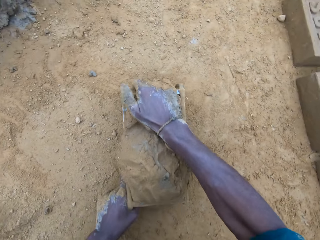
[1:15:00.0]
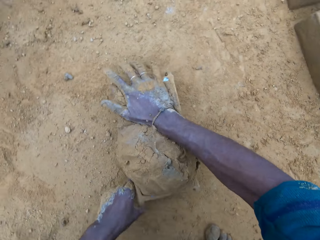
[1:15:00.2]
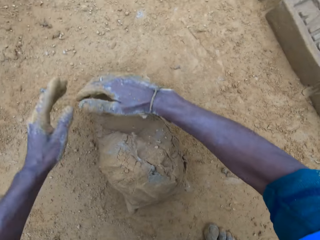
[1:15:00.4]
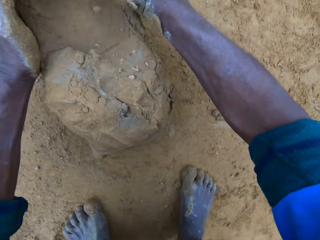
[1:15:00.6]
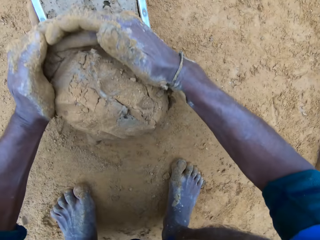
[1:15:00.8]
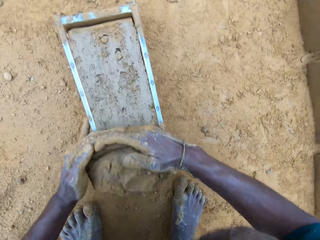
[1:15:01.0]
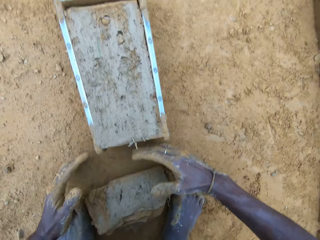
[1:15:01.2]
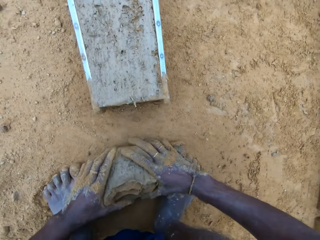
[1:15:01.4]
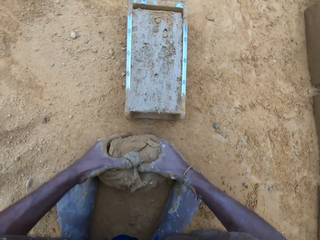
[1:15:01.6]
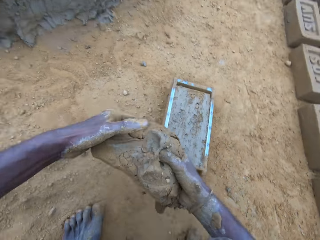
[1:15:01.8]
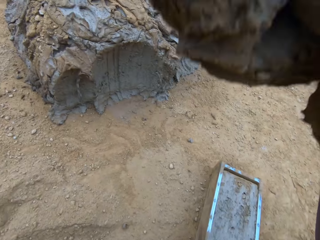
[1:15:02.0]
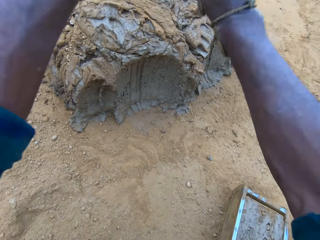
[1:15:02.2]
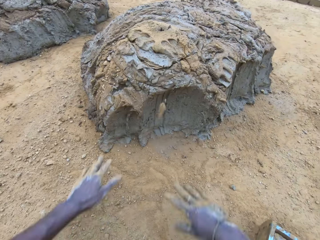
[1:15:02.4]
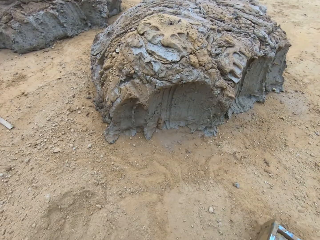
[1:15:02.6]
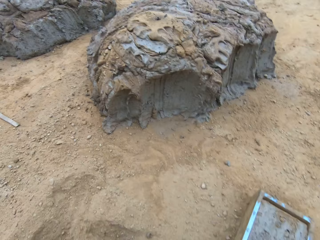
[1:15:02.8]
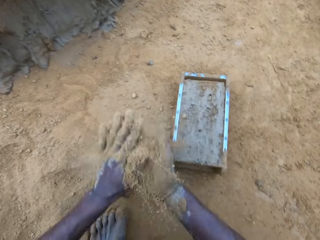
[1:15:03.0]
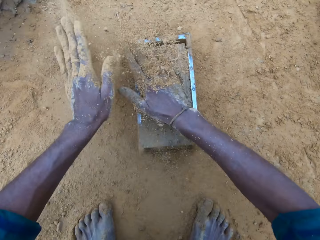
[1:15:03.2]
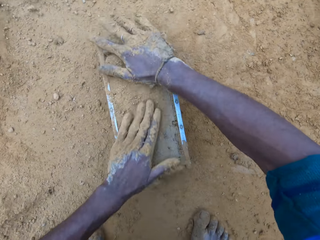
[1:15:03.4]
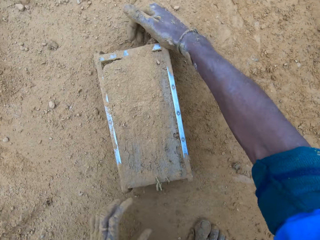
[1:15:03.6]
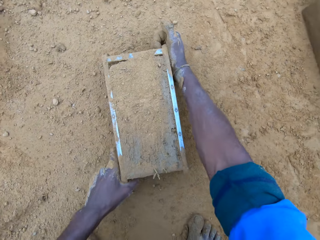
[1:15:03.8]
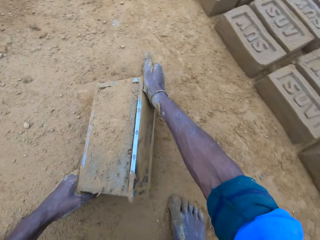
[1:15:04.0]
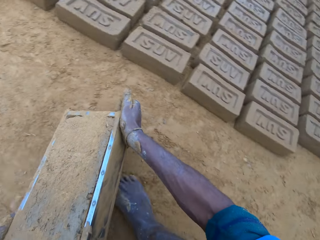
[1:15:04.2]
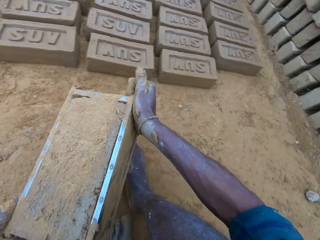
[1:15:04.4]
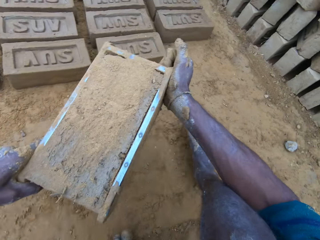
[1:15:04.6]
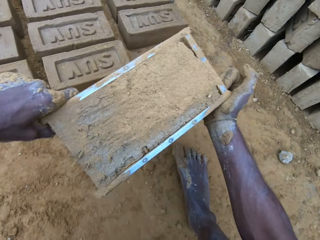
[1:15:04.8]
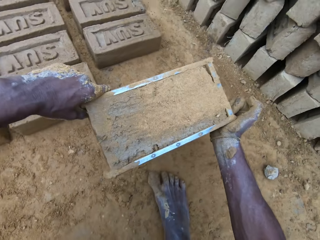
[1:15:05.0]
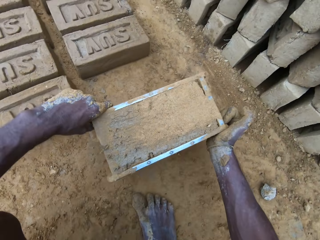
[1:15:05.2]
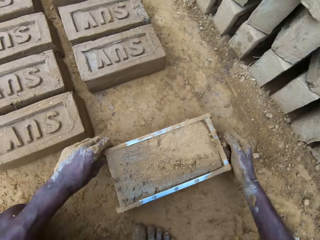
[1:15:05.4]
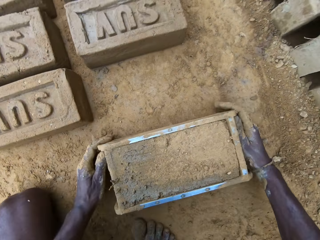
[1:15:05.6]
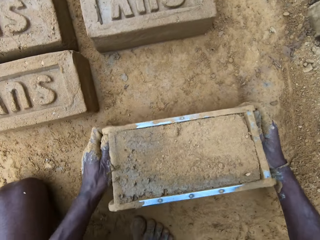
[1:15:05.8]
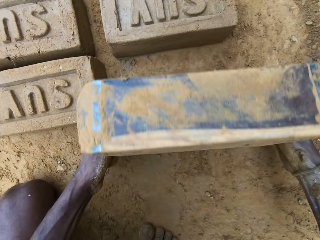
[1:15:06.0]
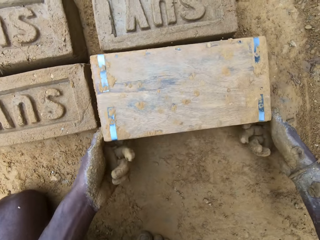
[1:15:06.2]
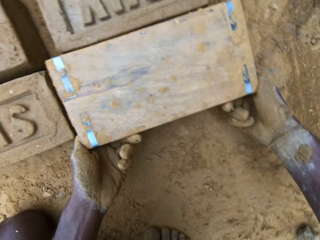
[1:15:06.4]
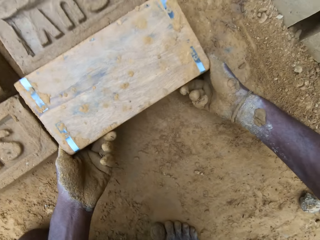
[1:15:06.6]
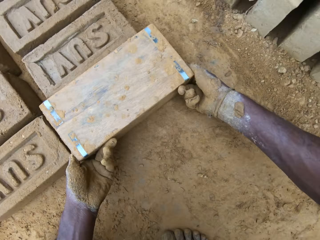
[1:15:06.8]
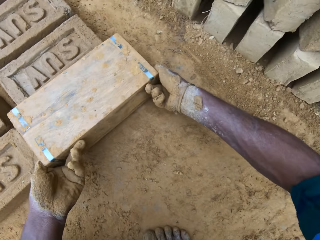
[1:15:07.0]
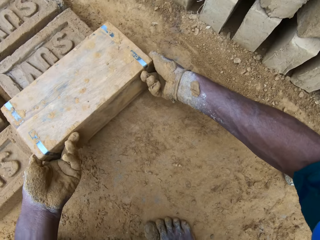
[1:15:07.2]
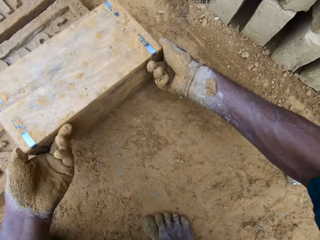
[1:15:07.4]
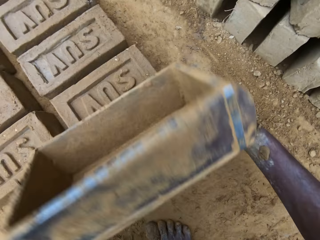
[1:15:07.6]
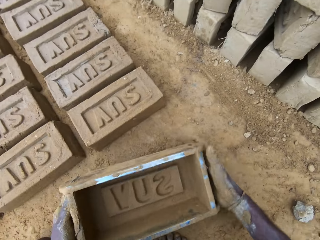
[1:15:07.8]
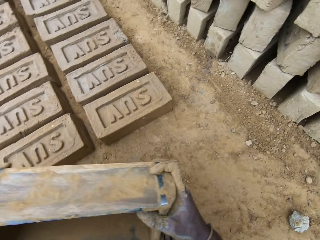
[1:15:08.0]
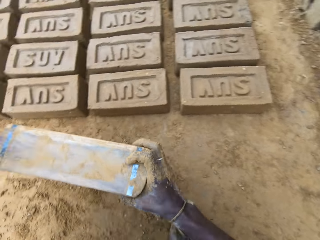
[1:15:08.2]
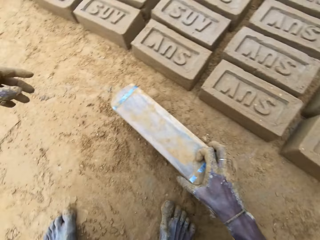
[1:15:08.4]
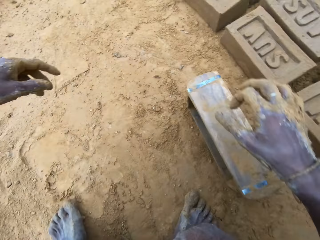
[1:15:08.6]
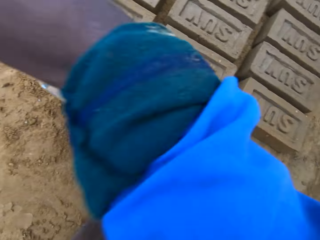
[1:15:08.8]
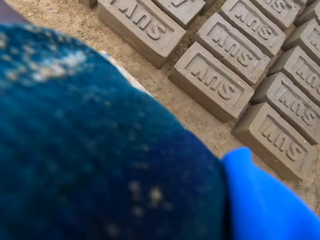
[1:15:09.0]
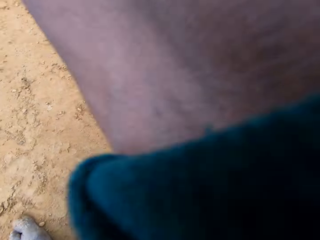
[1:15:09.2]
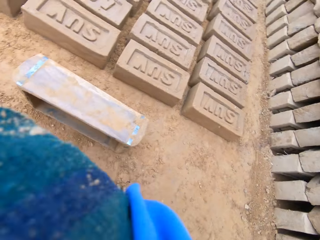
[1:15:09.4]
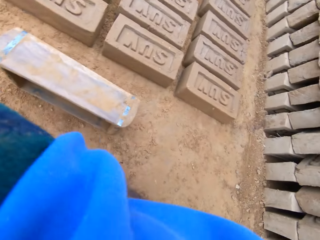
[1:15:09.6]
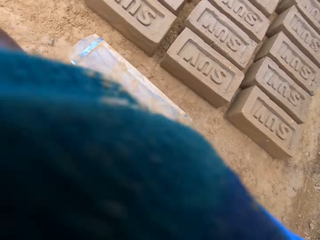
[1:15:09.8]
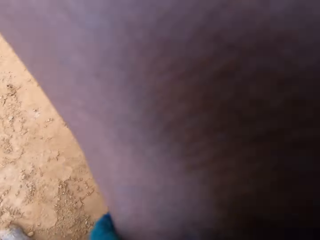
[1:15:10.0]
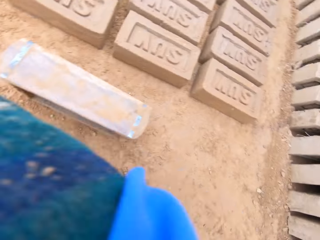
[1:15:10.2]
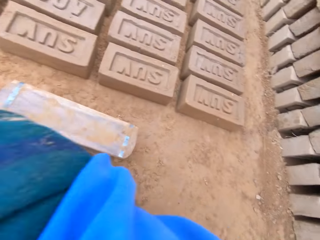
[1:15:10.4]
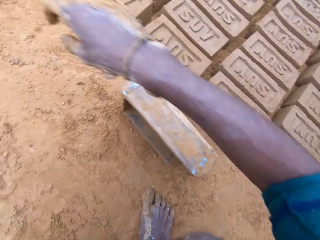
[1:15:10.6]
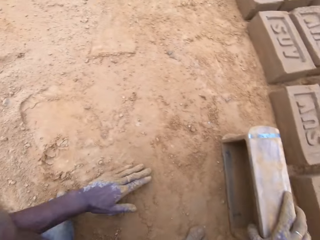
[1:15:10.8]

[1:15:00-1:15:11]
The camera wearer levels up the brick mold or brick maker with the clay mix with his hands. He shakes the brick maker. He removes some clay. He carries the clay mix from the ground. He drops the clay mix in his hands on the clay mix on the ground. He pours sand on the clay mix in the brick mold. He applies soil in the hands. He touches the clay. He moves the brick mold on the ground. He puts the brick maker down. He removes the brick mold from the molded brick. He turns the brick maker down. He removes clay from the brick maker. He lifts the brick maker. He drops the brick mold on the ground. He holds the brick maker. He adjusts the sleeve of his shirt.

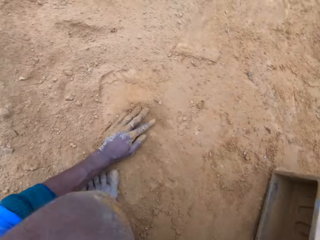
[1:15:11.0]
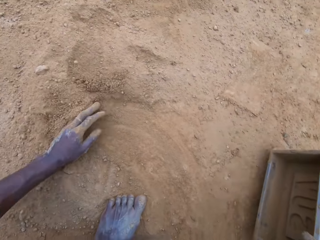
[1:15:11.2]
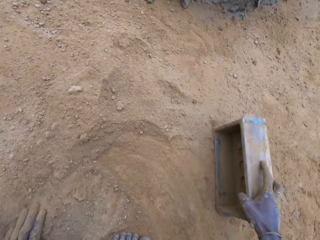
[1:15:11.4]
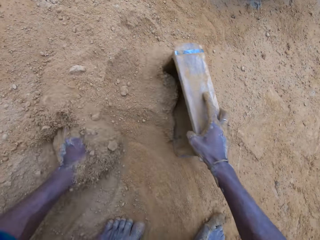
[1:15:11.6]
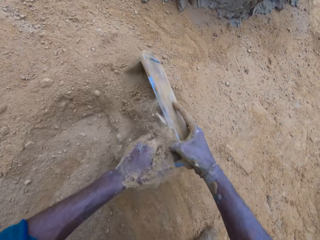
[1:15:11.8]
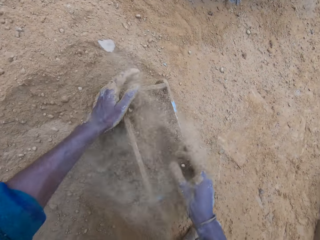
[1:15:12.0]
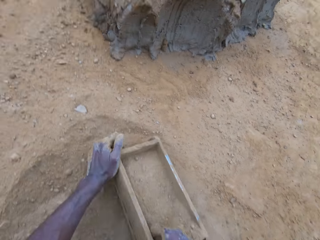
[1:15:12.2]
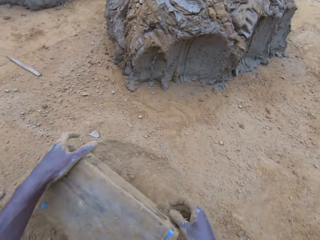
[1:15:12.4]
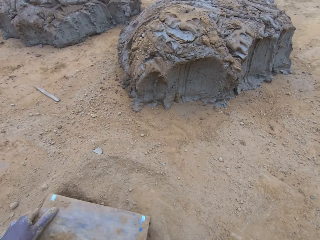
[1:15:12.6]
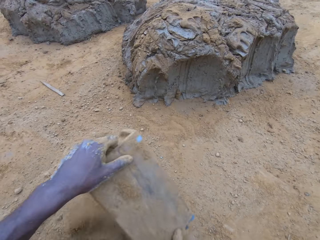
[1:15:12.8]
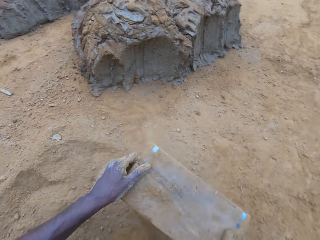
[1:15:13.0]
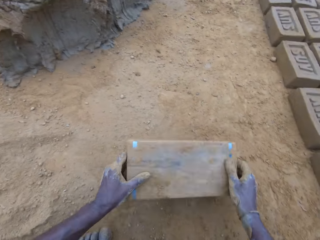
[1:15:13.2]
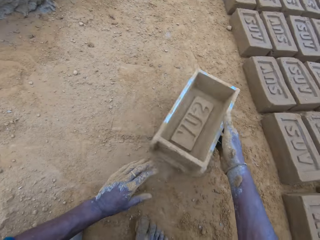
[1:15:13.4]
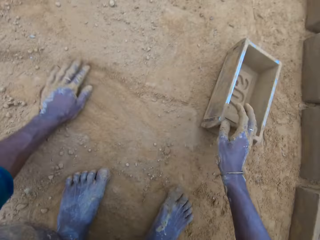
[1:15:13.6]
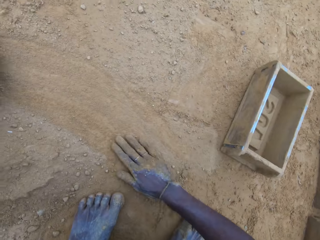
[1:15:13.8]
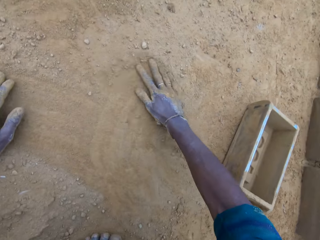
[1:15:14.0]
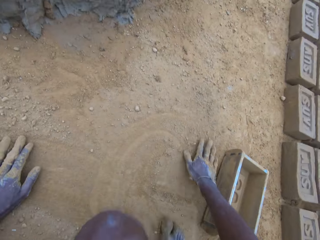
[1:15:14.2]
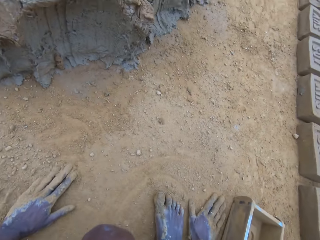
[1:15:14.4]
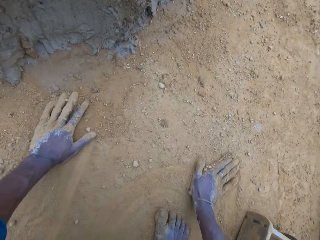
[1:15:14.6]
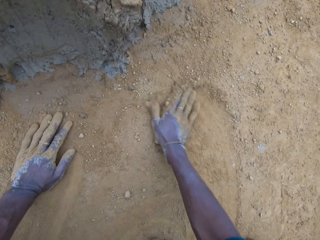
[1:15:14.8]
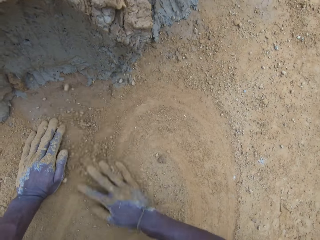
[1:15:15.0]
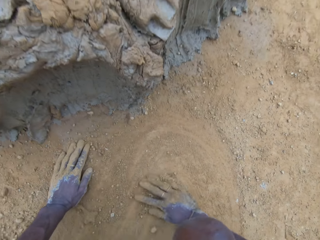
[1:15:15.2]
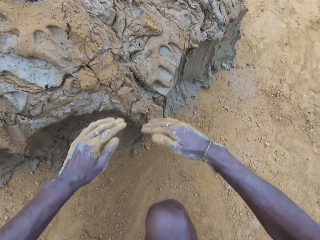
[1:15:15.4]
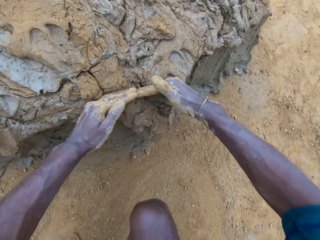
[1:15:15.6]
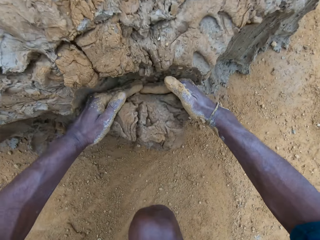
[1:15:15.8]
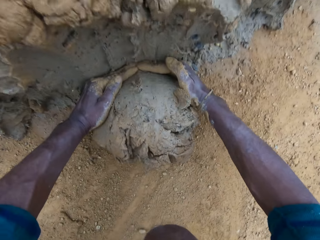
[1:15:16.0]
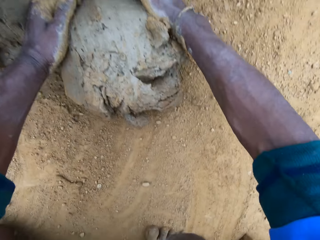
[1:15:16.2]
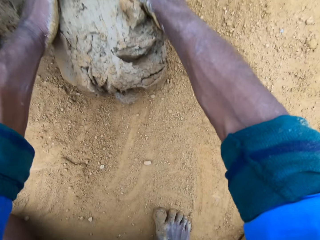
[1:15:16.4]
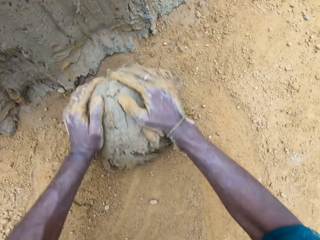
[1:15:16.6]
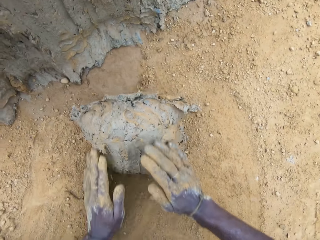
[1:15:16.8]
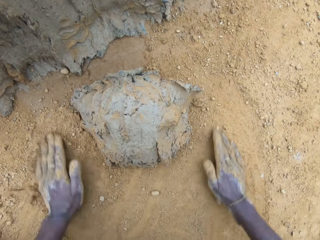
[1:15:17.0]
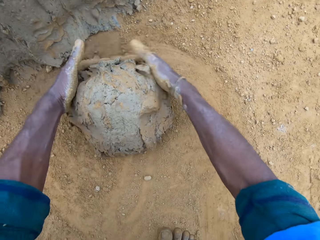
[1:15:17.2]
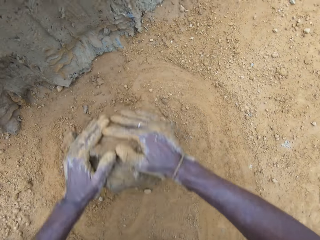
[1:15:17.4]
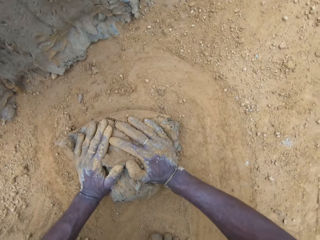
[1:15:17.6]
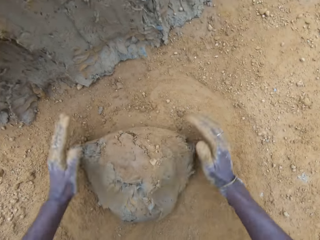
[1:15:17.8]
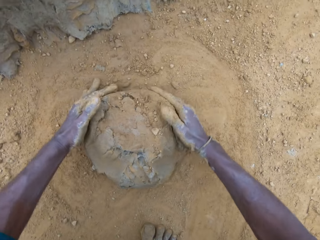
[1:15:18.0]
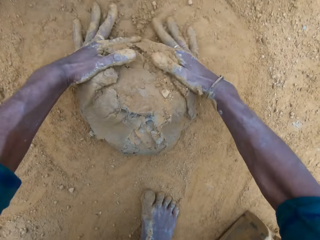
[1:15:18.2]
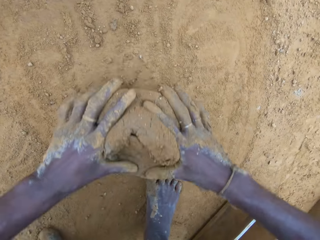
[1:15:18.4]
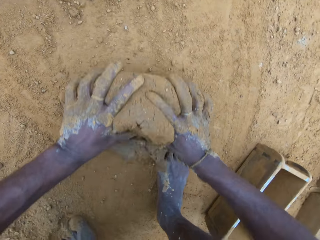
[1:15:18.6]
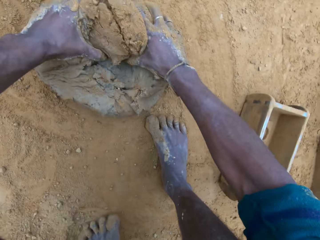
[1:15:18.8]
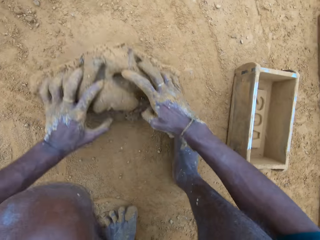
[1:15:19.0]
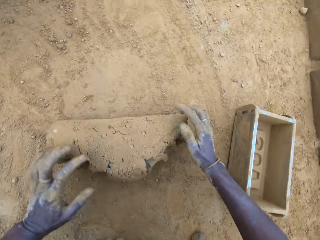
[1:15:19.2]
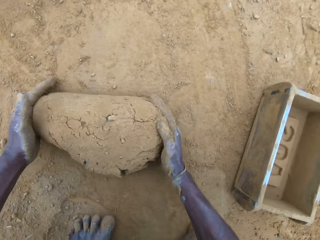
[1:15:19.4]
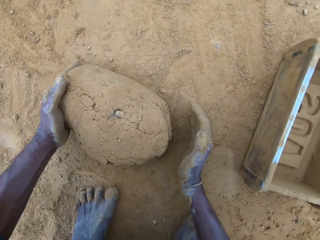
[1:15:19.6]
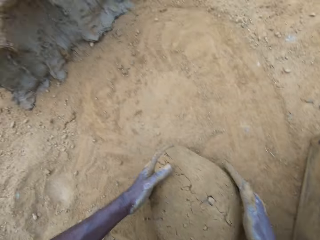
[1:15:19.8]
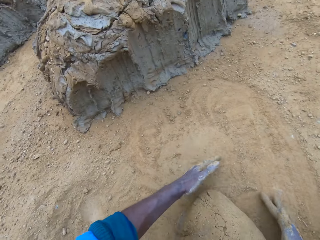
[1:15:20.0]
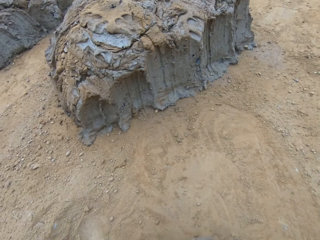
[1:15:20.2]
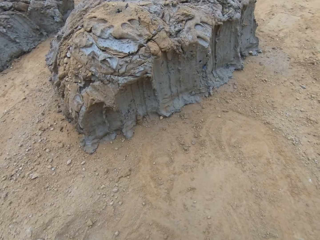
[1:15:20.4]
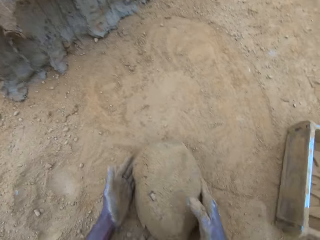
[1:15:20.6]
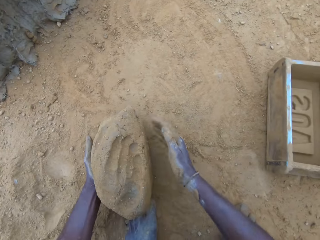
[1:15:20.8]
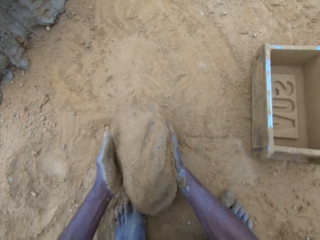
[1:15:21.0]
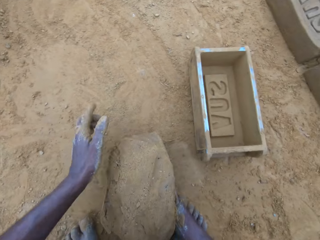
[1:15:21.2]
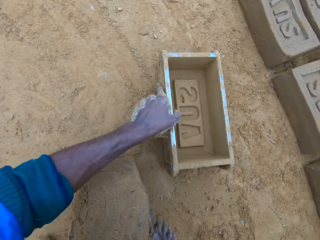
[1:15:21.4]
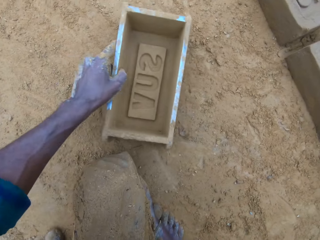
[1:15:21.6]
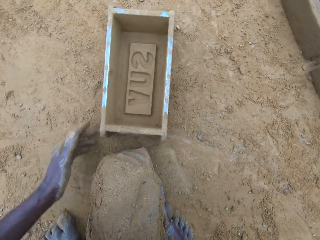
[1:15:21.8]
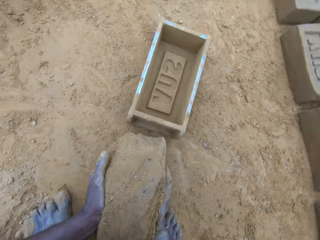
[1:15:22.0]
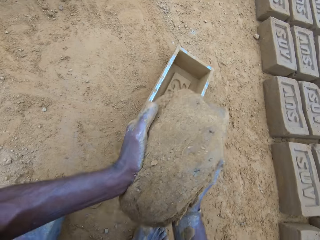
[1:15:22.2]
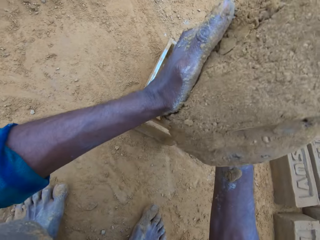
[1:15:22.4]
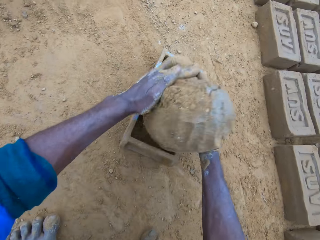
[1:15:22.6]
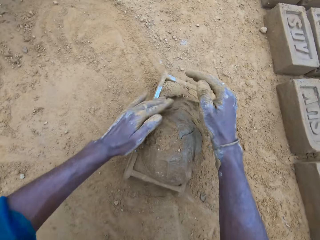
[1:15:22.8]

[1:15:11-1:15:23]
The camera wearer swipes his left hand on the ground. He spreads soil. He pours sand into the brick mold. He pours out sand from the brick mold. He drops the brick mold on the ground. He swipes his hands on the ground. He spreads the soil. He takes out part of the clay mix on the ground. He rolls the clay mix on the ground. He gives form to the clay. He carries the clay mix from the ground. He moves the brick mold on the ground. He drops the clay mix in the brick mold.
